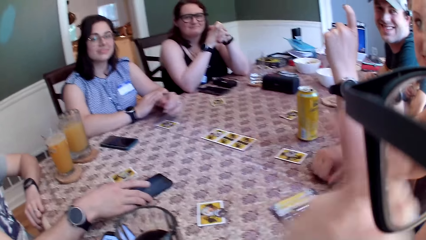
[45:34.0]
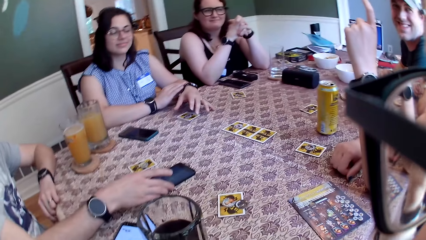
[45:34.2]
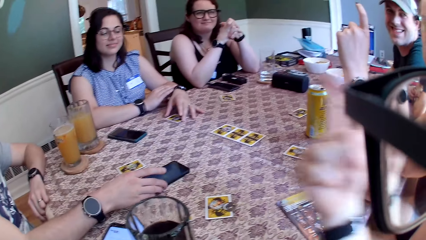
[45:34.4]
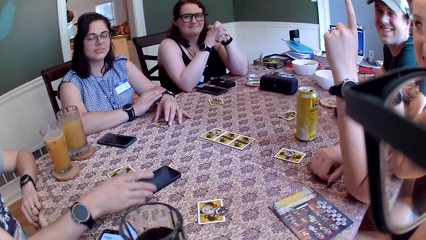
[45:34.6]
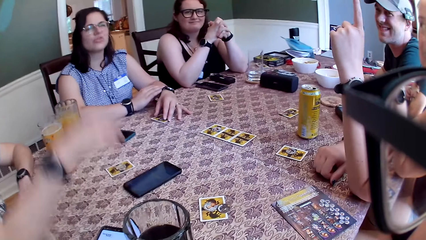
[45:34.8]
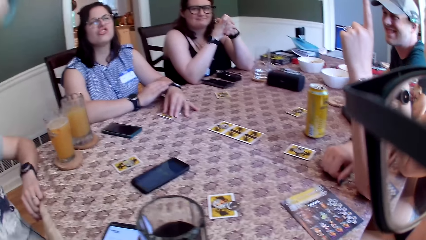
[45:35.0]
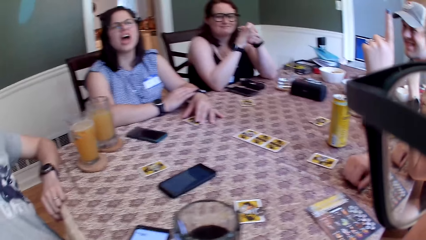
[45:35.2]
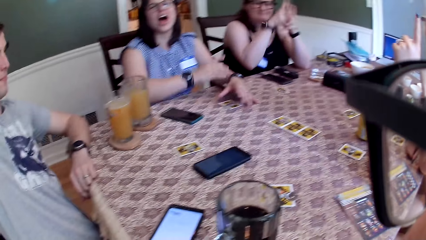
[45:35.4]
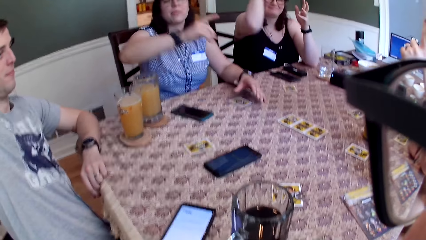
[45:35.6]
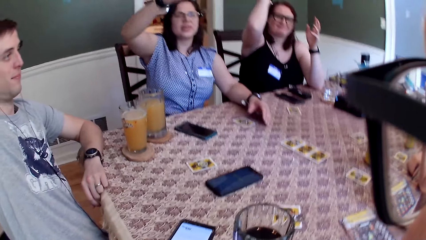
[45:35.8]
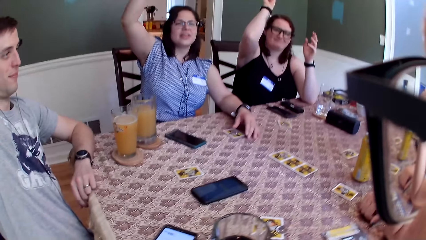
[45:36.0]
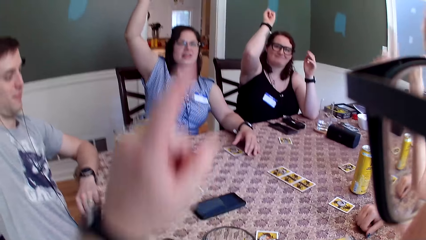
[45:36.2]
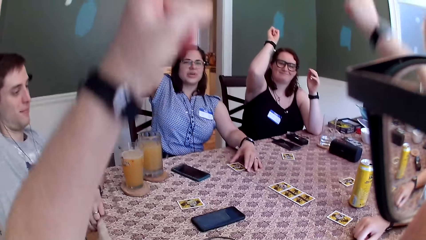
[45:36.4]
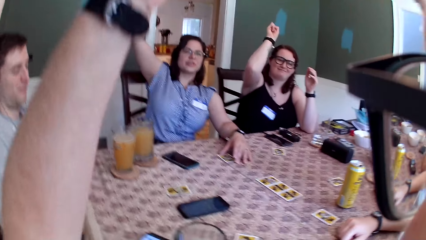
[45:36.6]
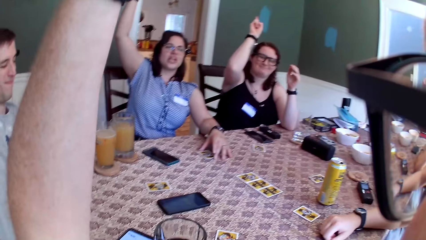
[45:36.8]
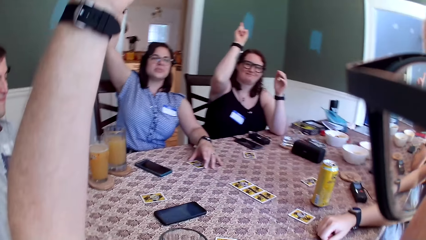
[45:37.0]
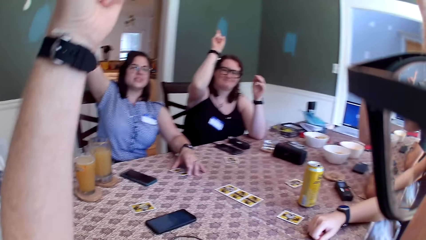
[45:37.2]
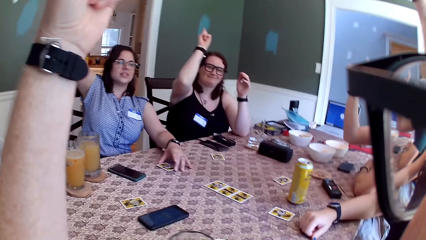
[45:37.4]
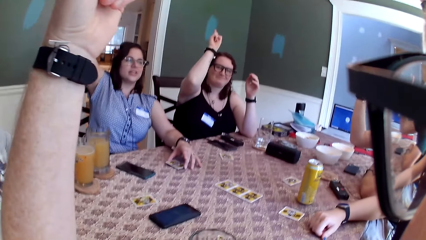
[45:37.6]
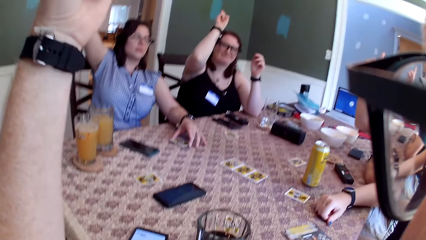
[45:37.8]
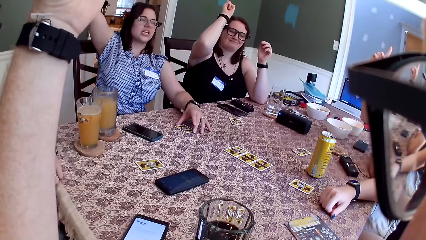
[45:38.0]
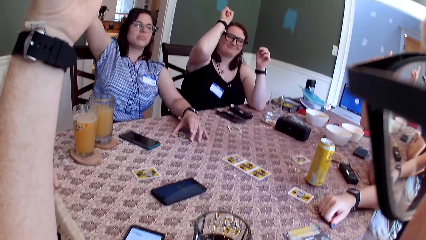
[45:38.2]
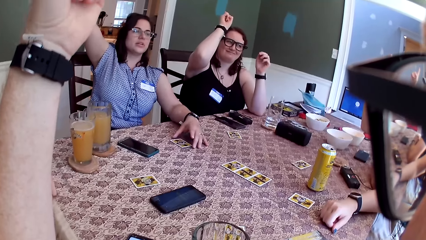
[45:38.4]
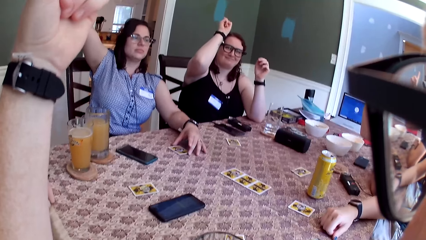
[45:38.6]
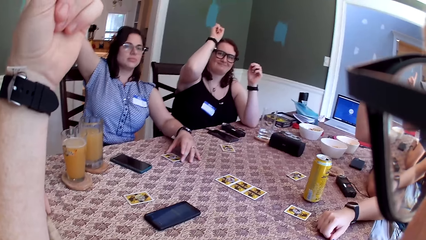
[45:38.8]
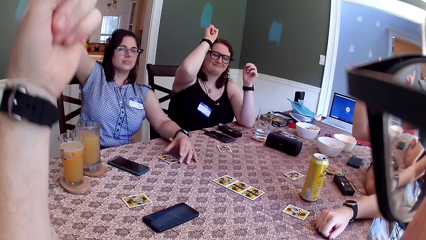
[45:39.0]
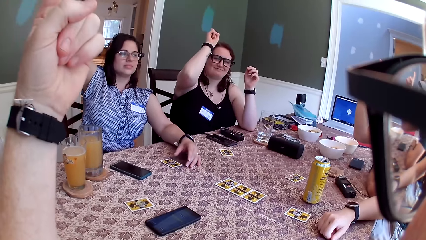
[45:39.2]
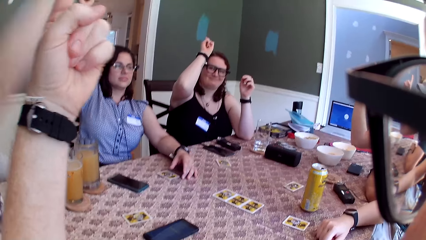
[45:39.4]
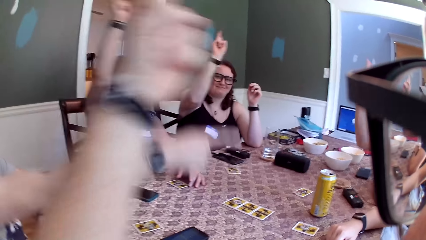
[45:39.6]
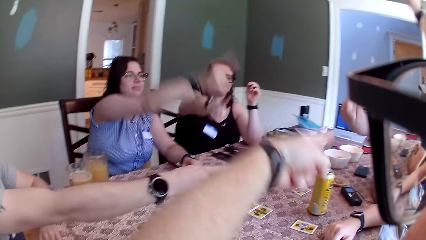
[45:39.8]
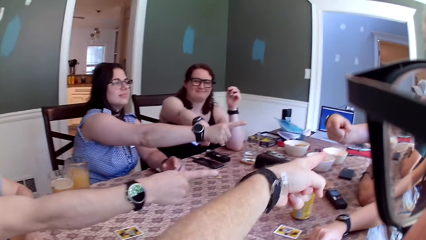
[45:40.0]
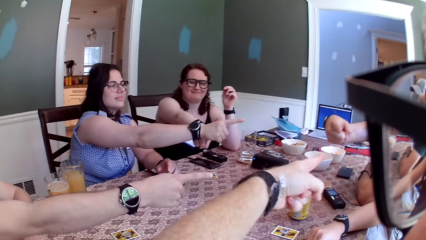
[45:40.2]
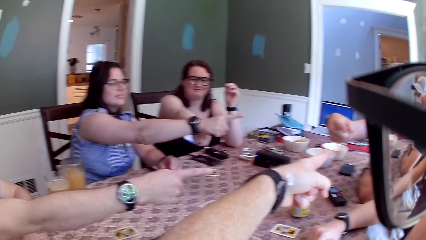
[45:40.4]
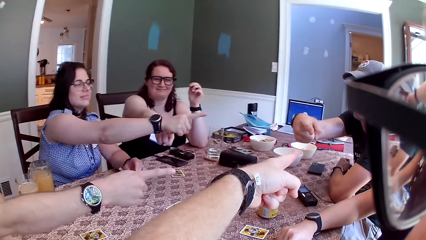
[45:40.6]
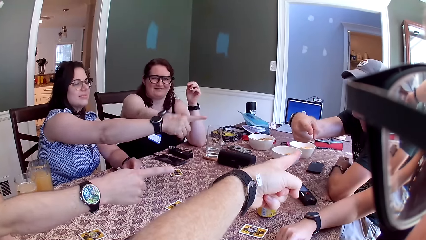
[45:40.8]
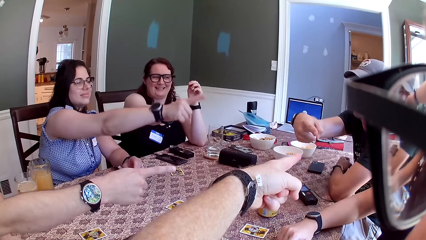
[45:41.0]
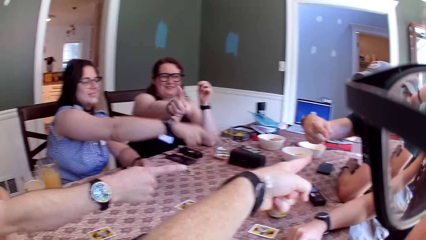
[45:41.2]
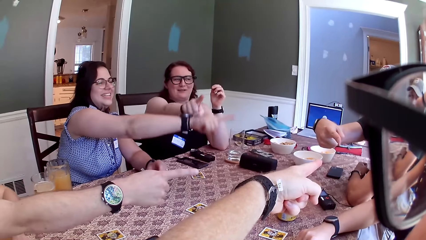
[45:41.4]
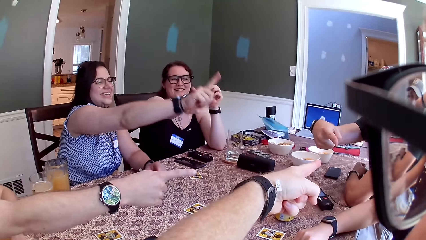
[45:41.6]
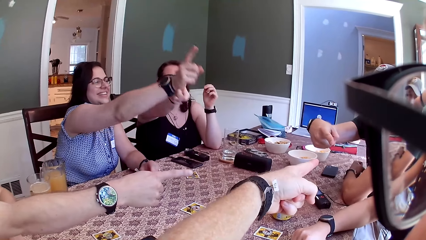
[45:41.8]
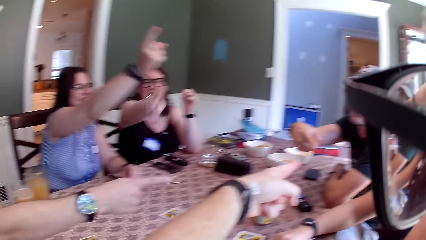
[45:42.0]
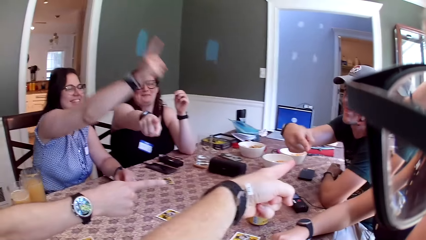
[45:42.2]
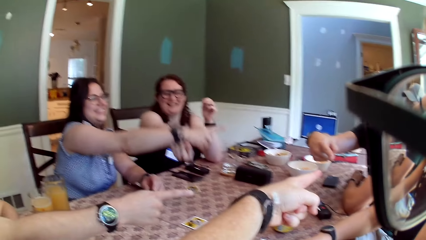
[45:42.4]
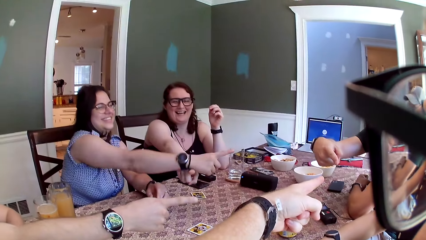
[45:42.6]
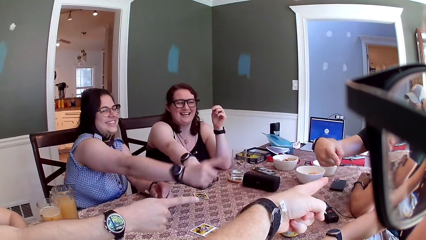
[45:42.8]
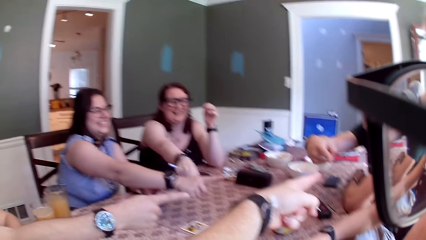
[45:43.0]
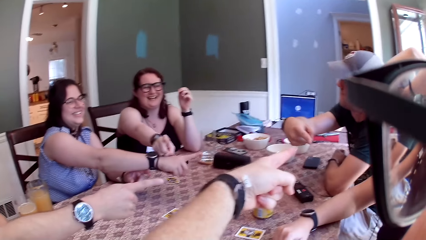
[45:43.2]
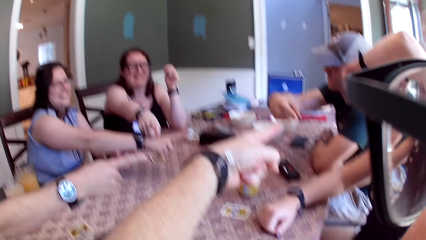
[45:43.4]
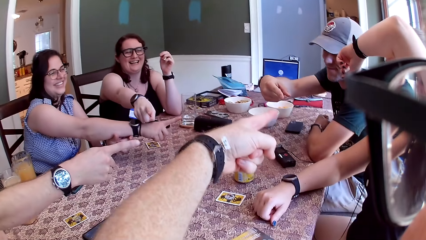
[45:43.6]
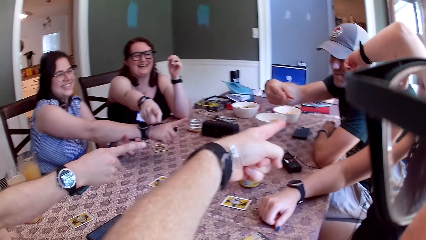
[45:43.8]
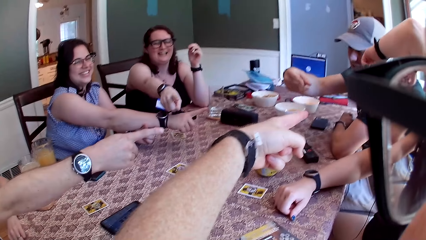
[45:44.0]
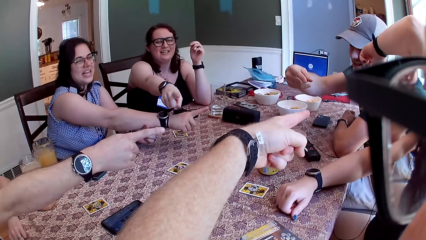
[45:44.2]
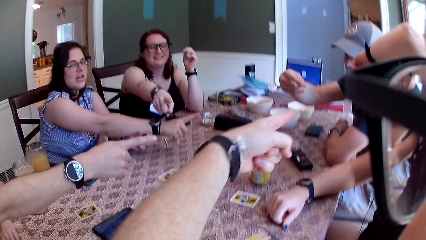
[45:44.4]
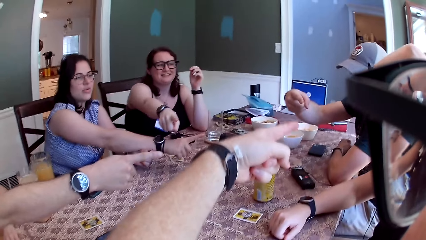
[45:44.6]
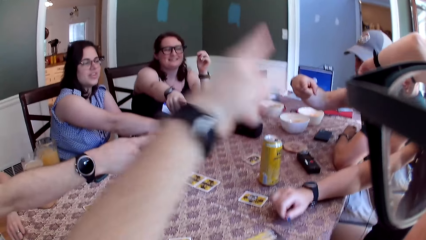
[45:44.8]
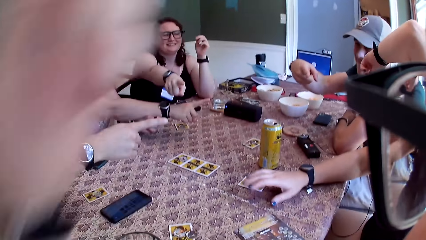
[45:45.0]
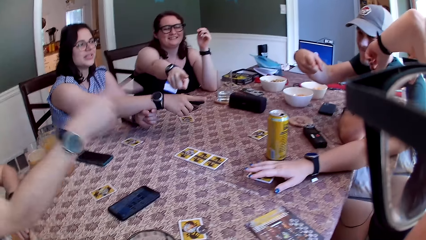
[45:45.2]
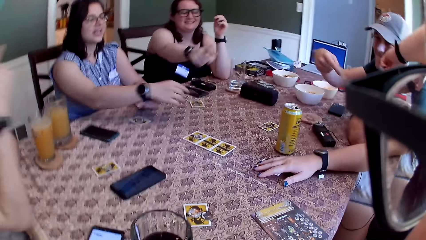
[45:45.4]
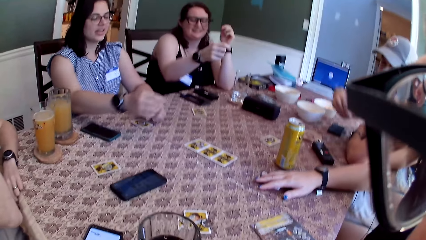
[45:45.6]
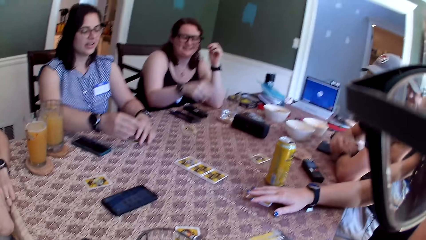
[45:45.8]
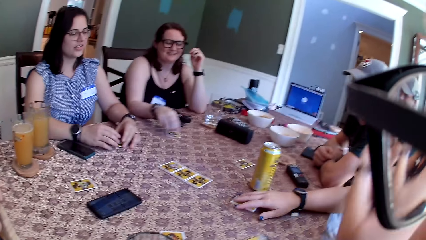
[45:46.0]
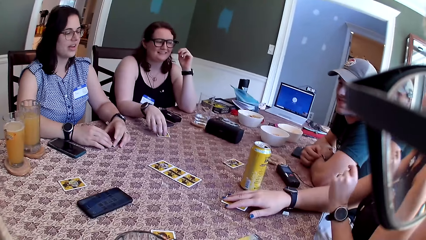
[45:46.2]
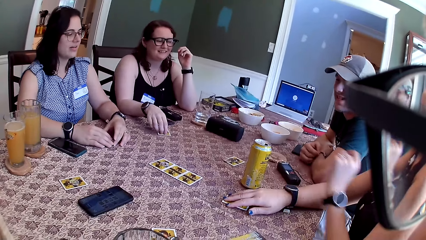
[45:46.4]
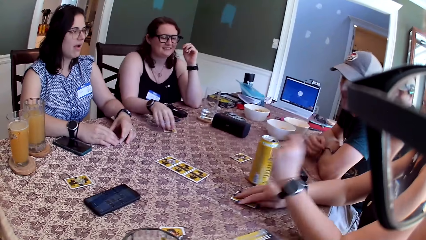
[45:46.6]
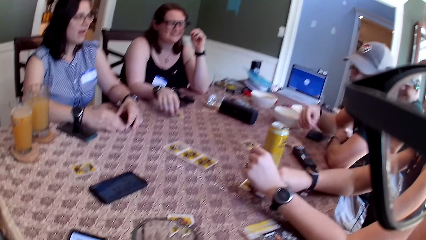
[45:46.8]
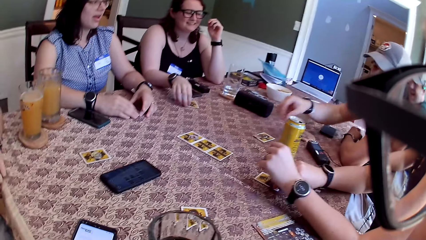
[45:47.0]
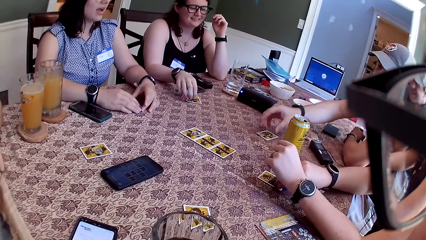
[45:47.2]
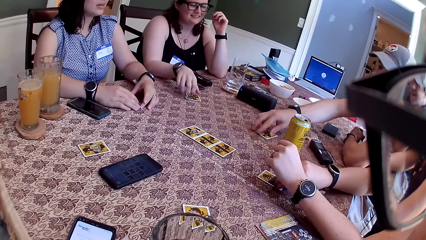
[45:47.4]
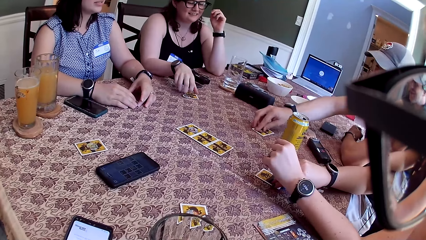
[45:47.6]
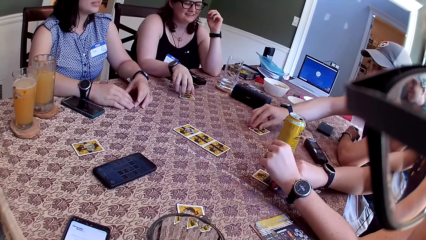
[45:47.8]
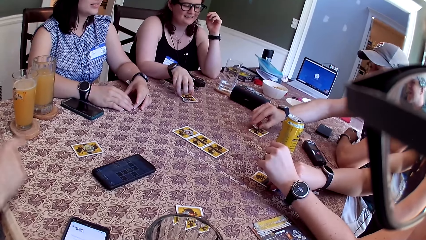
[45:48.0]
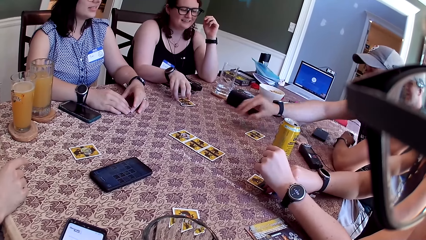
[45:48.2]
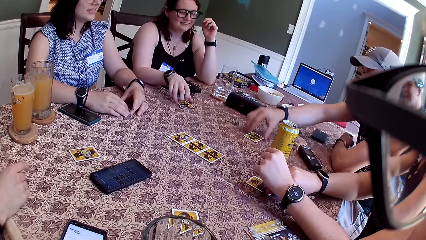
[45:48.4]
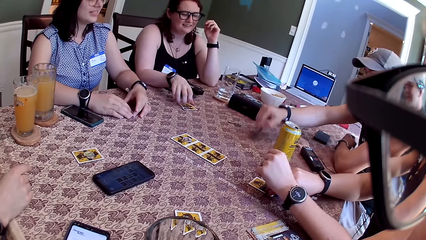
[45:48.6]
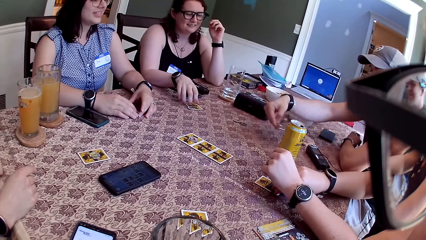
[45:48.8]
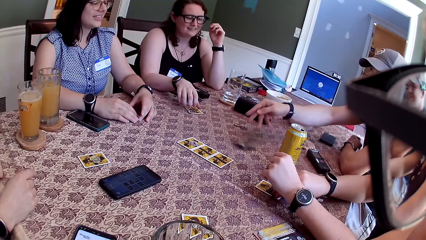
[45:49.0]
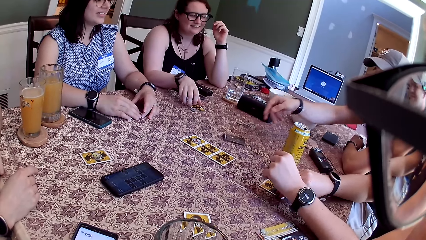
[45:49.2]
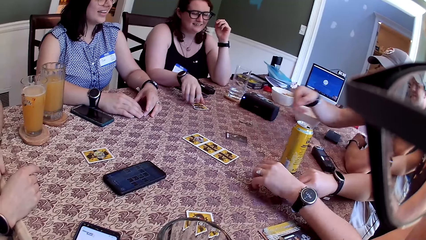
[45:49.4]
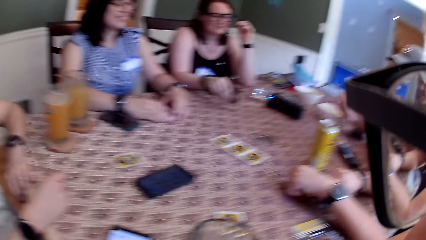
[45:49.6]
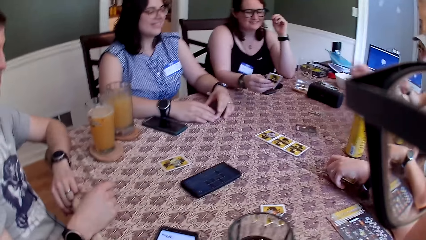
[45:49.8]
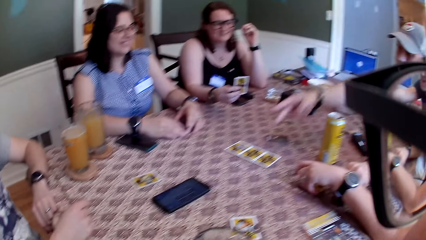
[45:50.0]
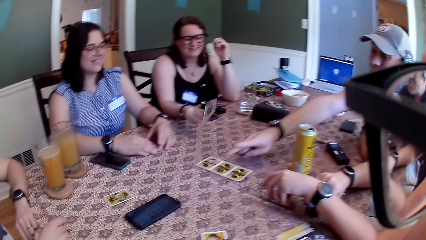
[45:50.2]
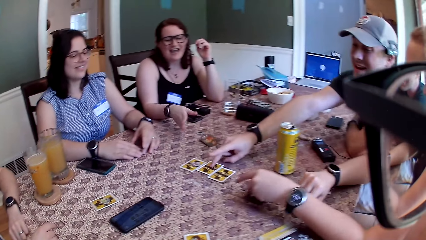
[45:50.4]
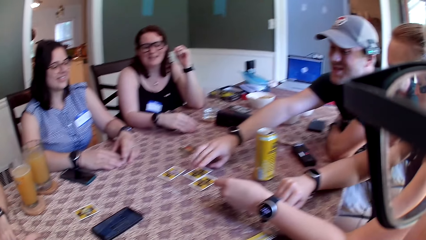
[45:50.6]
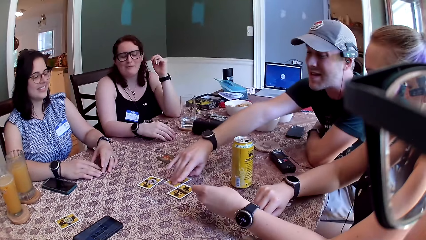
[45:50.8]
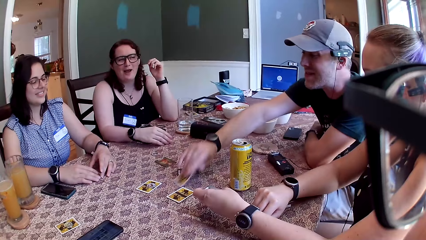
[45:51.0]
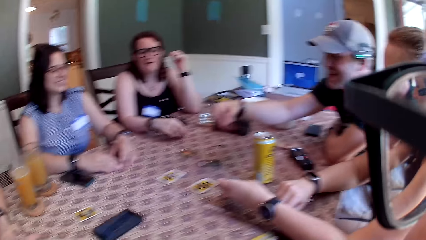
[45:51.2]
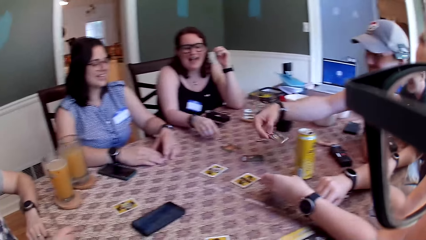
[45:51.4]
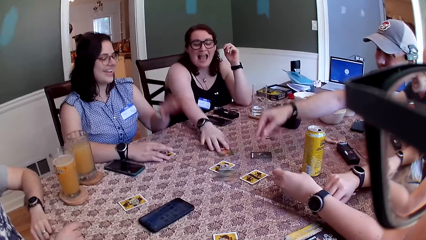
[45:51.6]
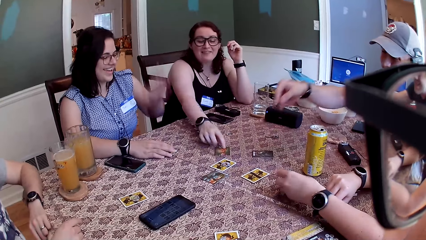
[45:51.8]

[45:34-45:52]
A man shifts the phone with his right hand. A woman touches the card on the table. The camera wearer listens to an instructor through an audio speaker on the table with a group of people. The camera wearer and the group of people raise their hands. The woman picks the card on the table with her left hand. The camera wearer and the group of people point their fingers on each other. Another woman touches the card on the table. The first woman touches the card on the table with her right hand. A third woman touches the card on the table. Another man picks a token from the card on the table with his right hand. The second man drops the card on the table with his right hand. The third woman picks the card on the table with her right hand and drops the card on the table with her right hand. The second man picks the card on the table with his right hand.
